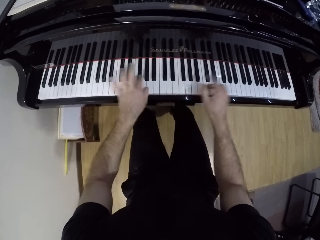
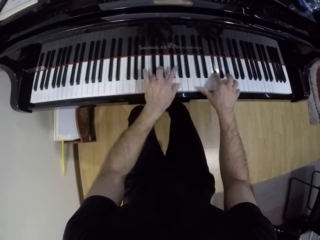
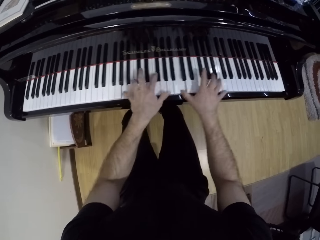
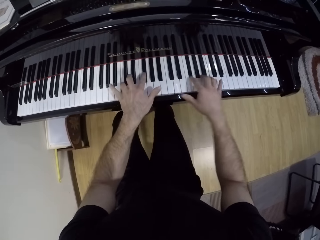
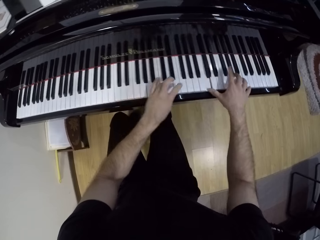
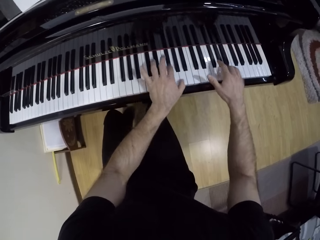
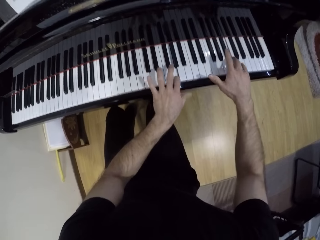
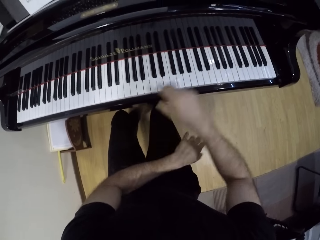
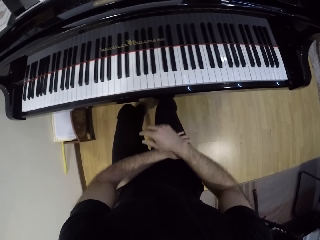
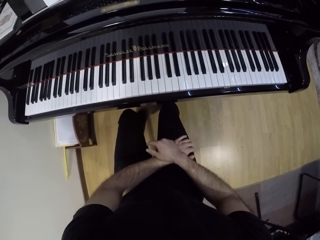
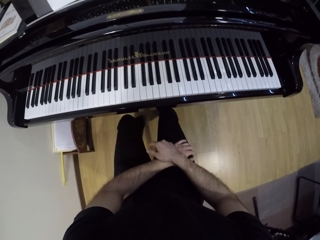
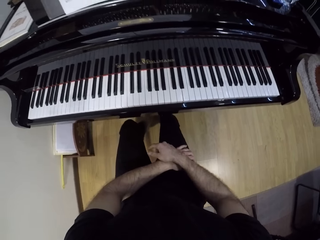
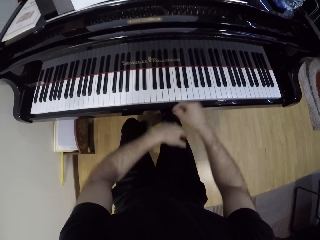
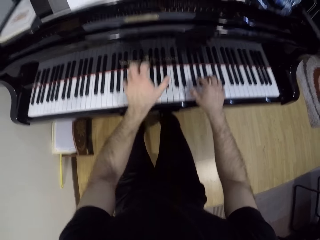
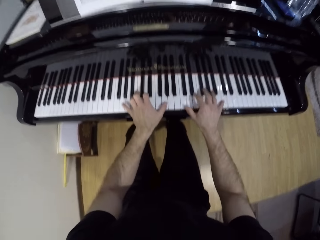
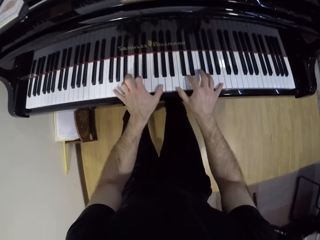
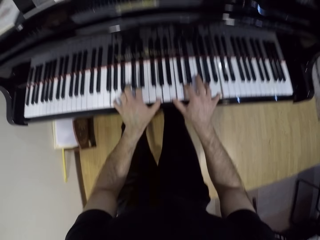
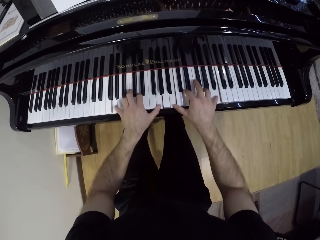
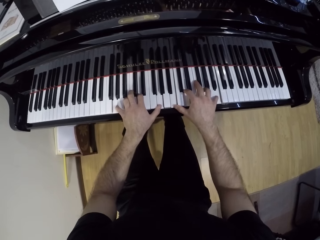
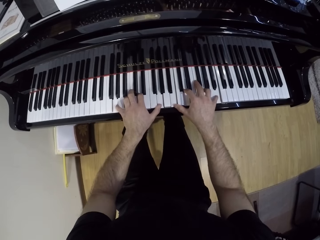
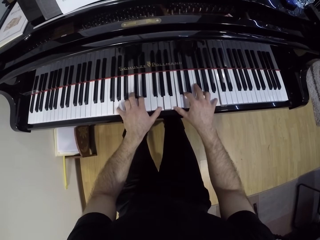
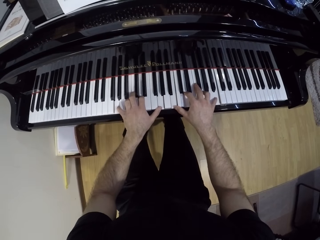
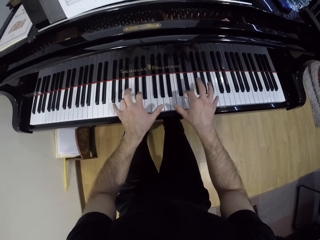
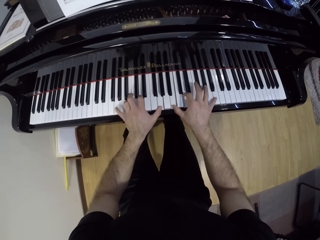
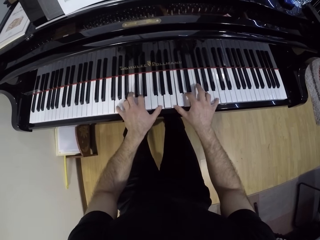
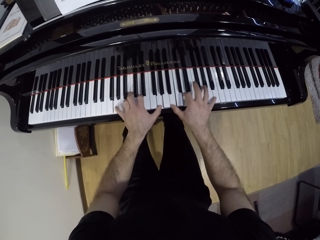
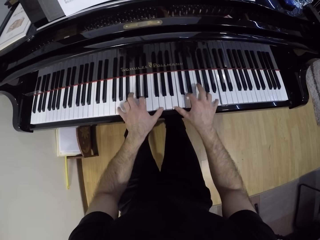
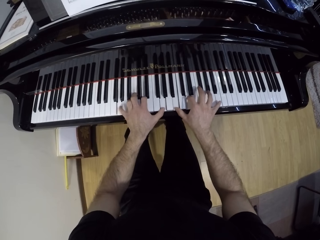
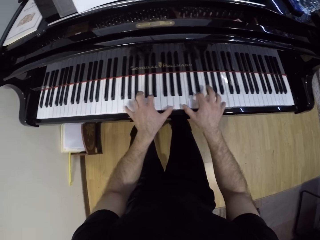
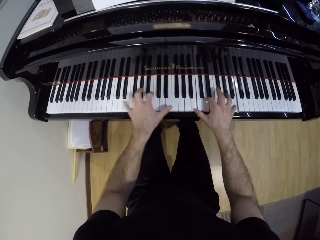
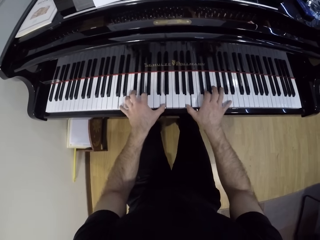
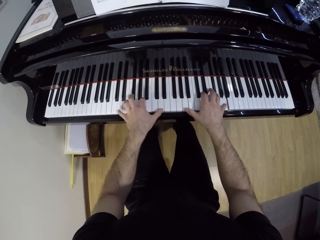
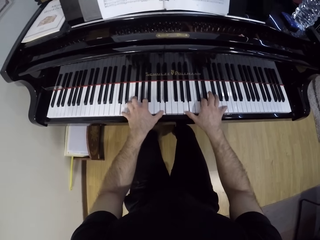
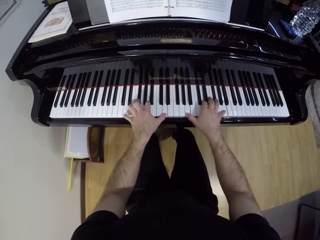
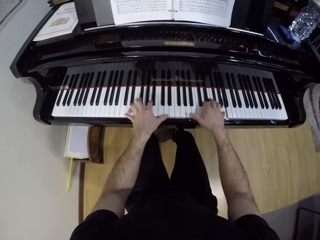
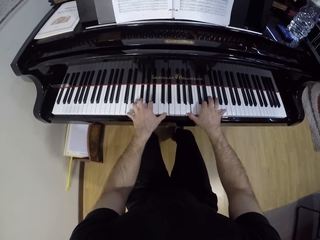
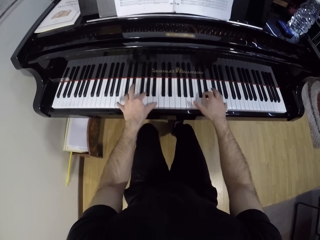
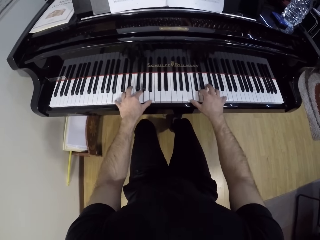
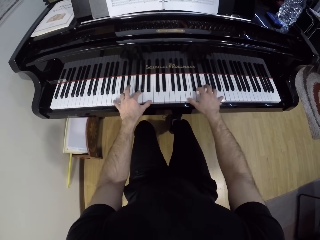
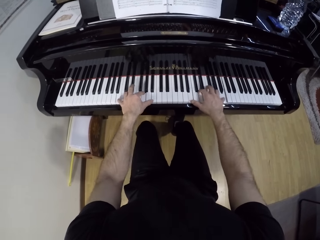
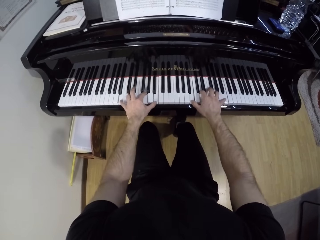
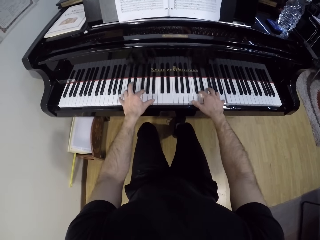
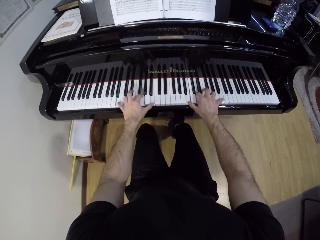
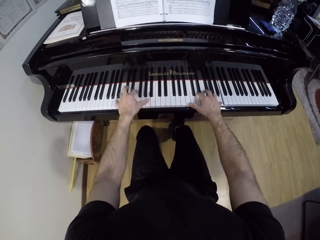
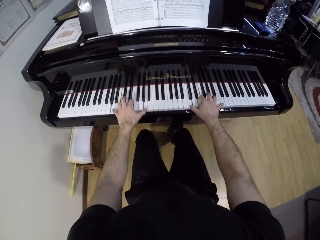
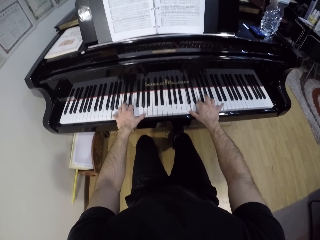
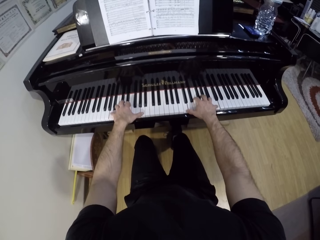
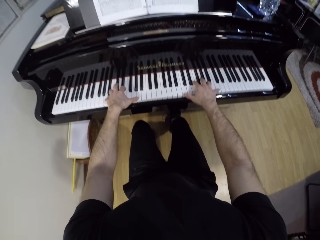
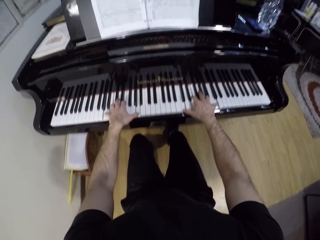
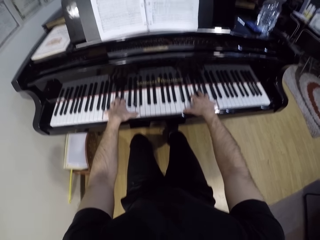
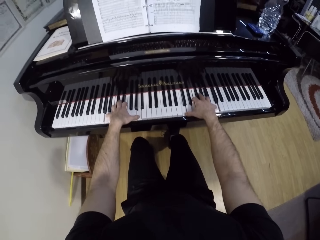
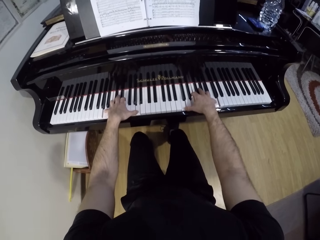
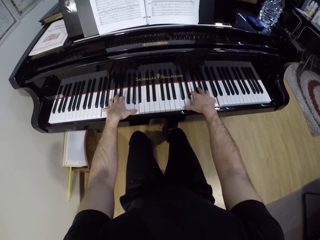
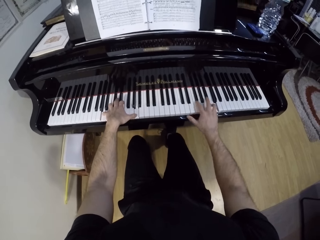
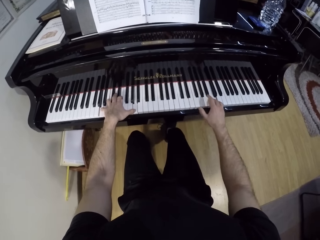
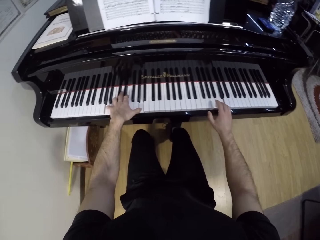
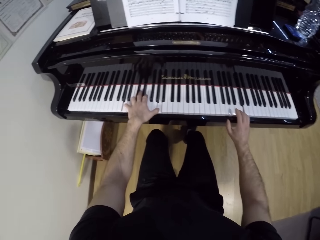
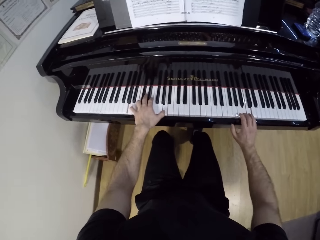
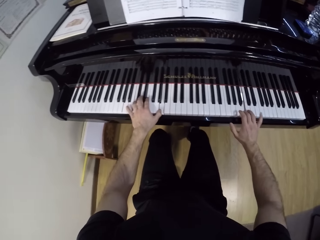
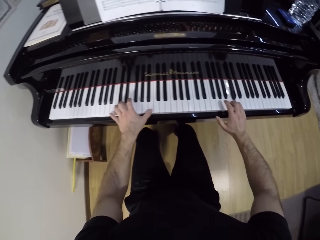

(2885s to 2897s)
The camera wearer puts his hands on his lap. He plays the piano.

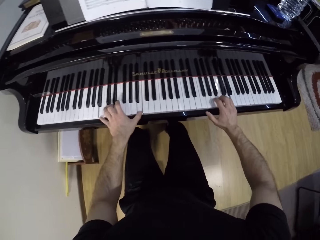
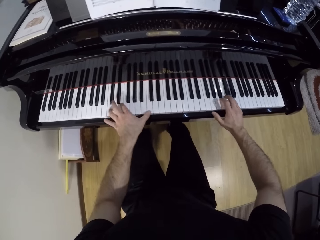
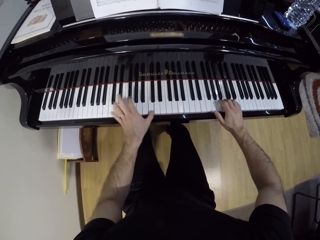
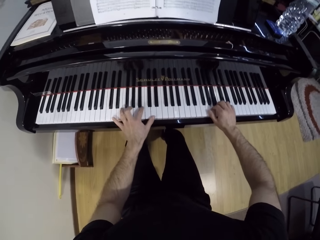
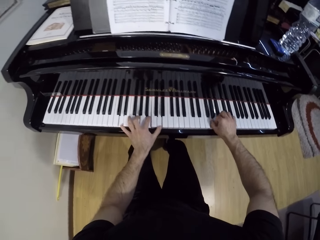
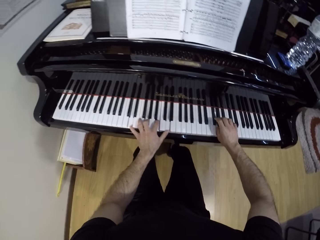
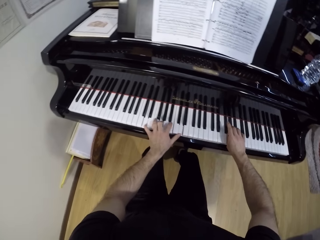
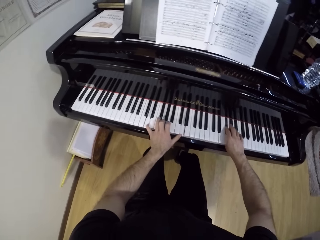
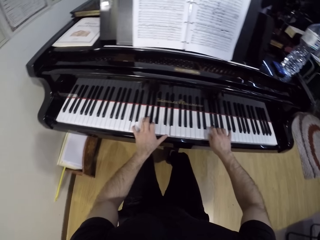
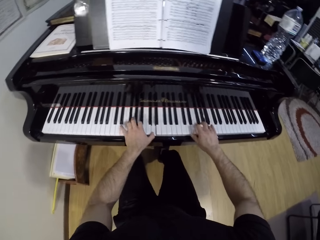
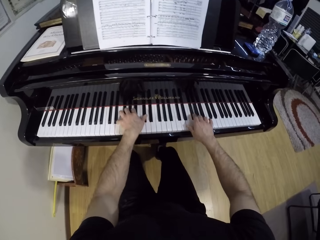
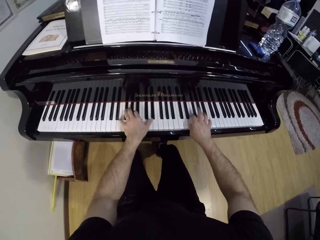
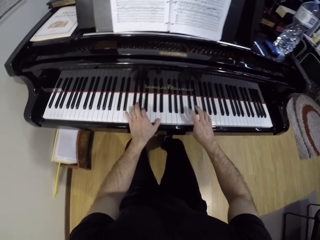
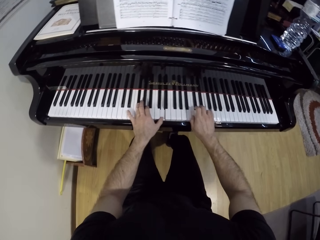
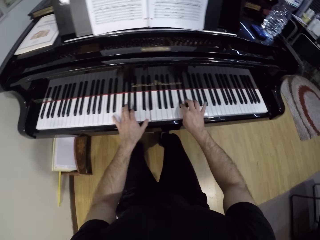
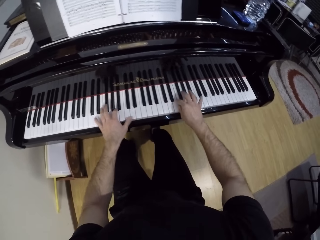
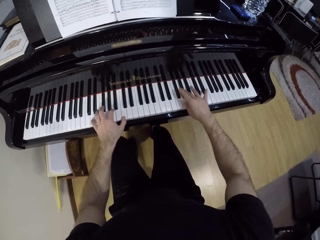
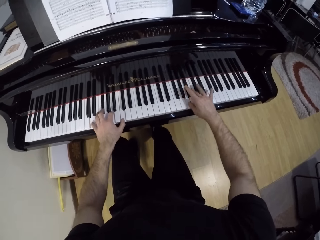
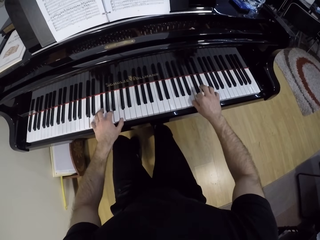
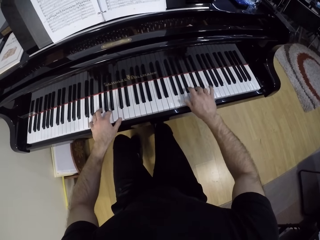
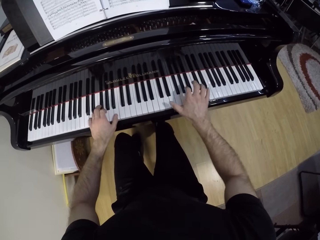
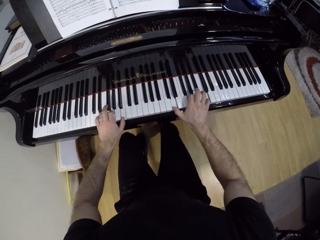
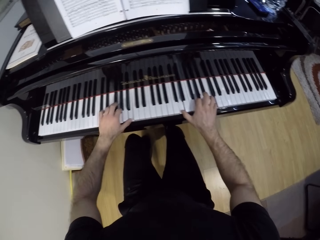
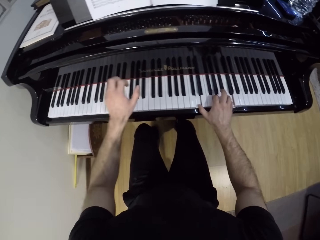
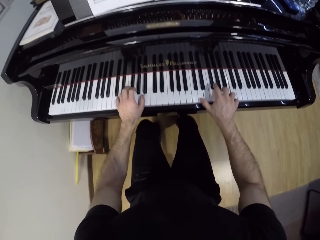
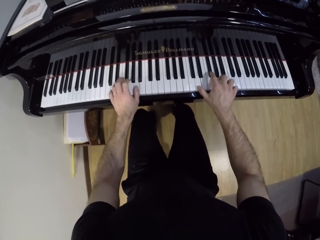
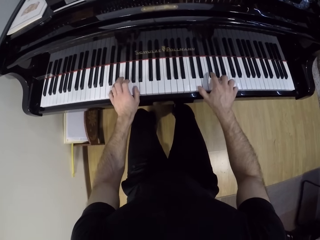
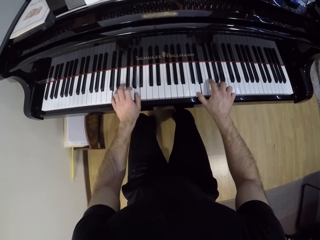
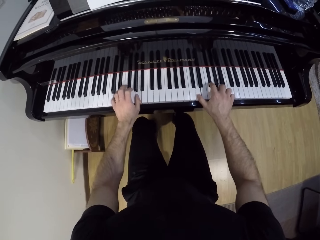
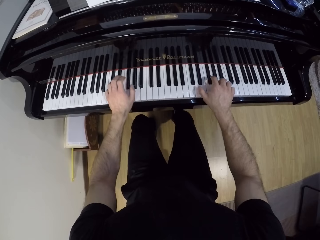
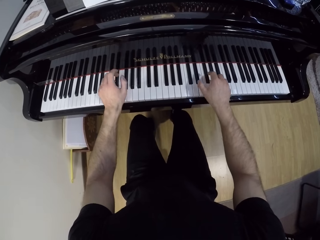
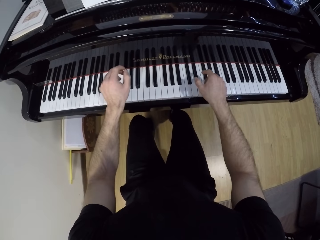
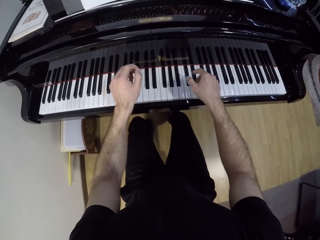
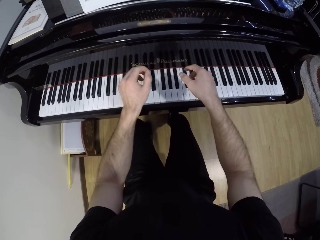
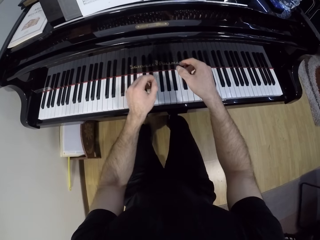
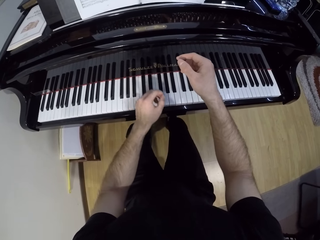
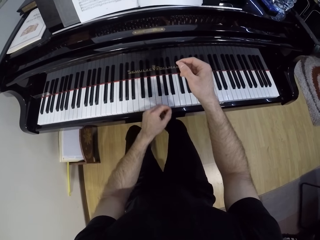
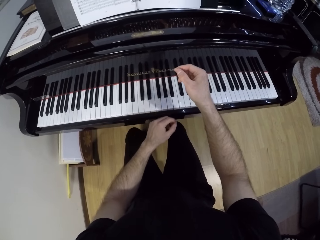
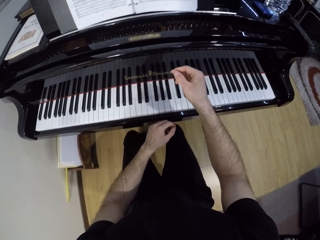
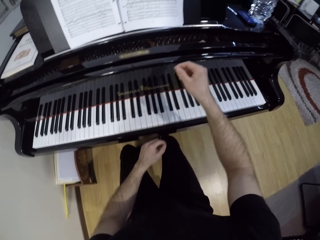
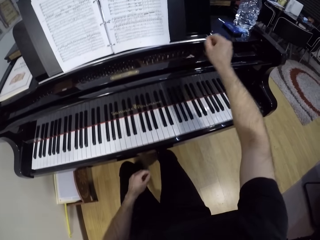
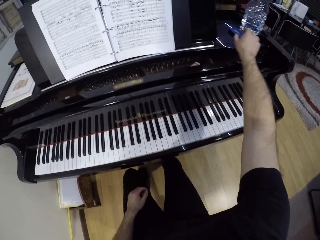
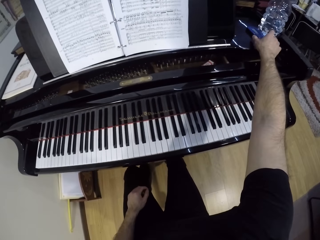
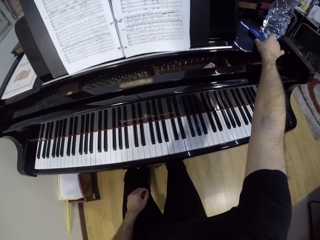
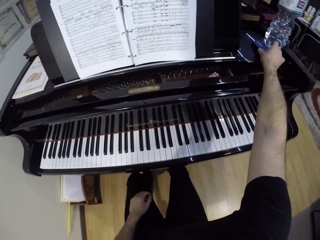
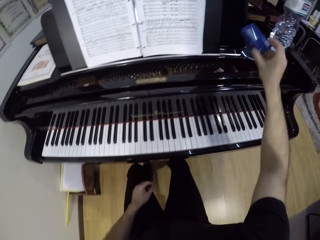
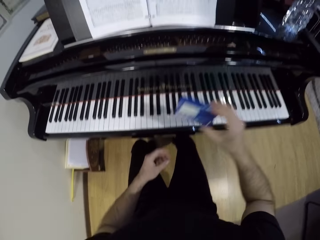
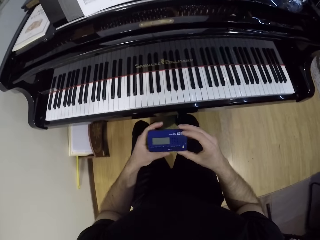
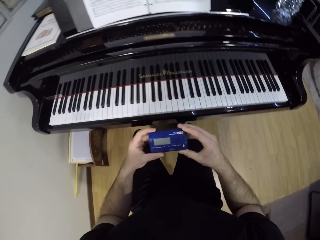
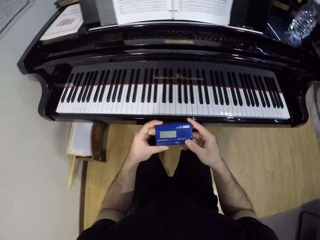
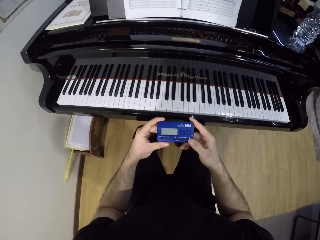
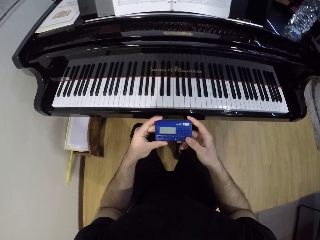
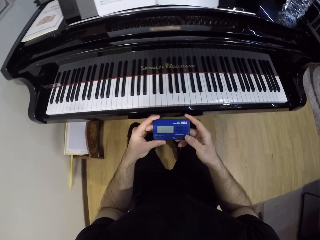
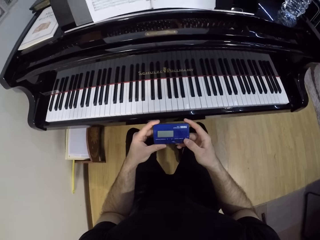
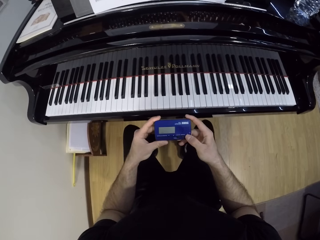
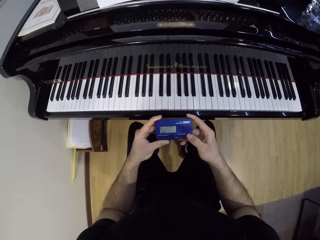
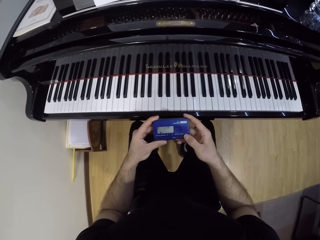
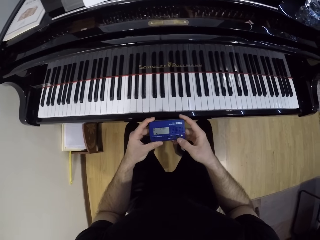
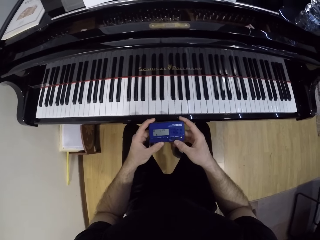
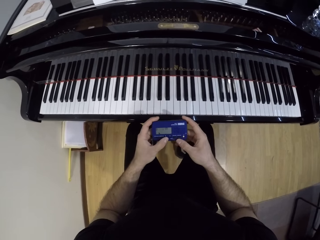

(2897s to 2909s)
The camera wearer puts his hand on his lap. He picks up a dynamic phase synthesizer or handheld console from the piano with his right hand. He holds the dynamic phase synthesizer with both hands. He turns on the handheld console.
